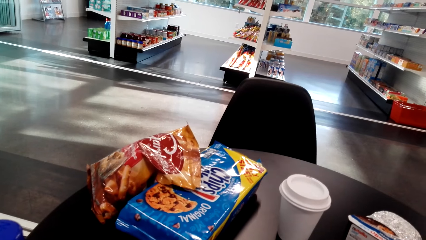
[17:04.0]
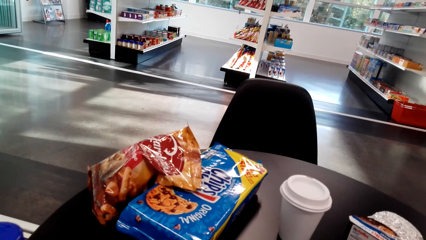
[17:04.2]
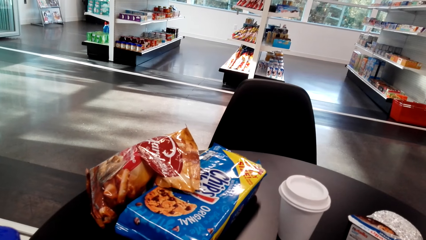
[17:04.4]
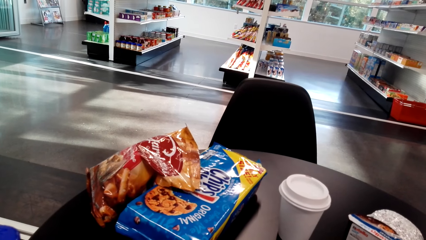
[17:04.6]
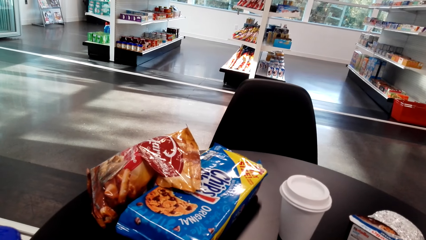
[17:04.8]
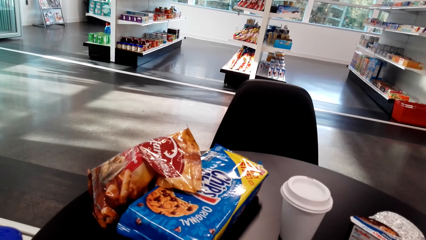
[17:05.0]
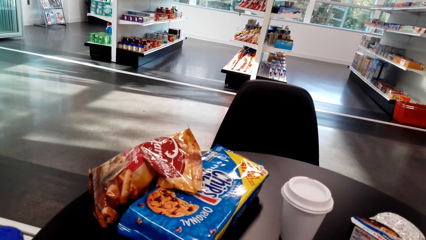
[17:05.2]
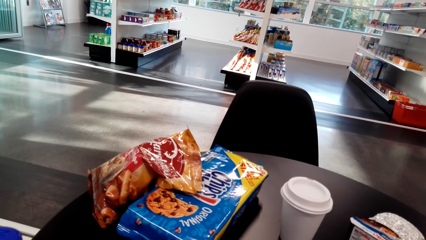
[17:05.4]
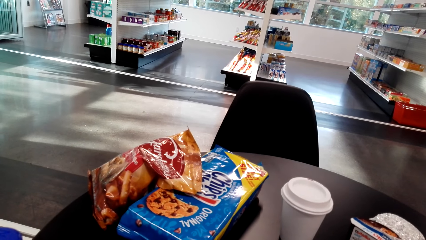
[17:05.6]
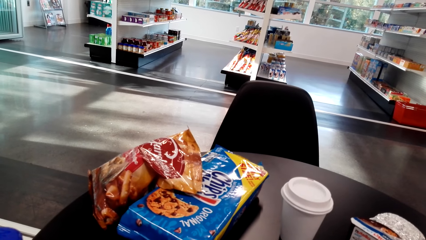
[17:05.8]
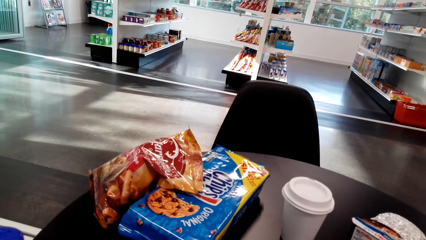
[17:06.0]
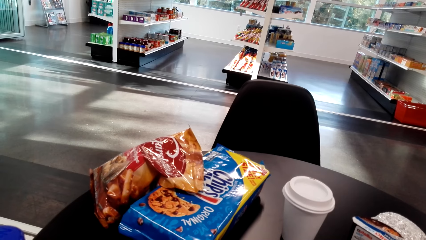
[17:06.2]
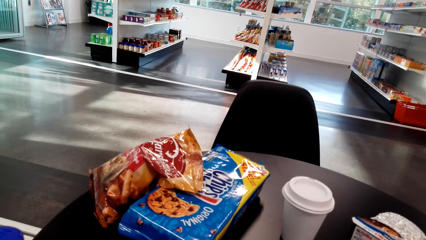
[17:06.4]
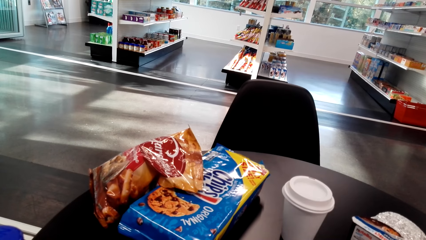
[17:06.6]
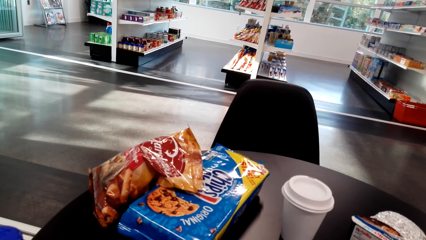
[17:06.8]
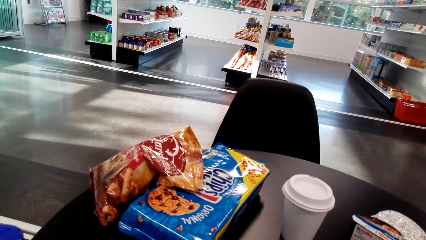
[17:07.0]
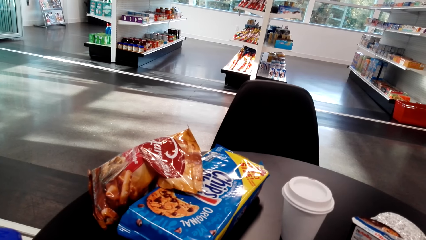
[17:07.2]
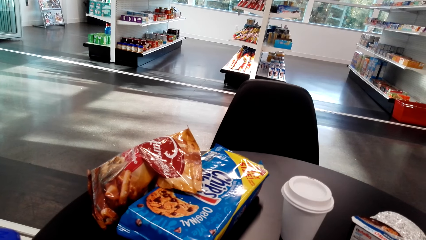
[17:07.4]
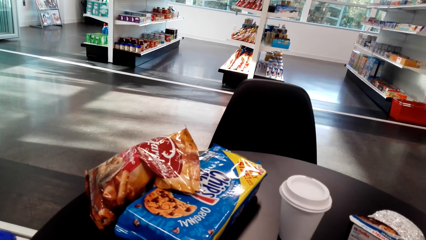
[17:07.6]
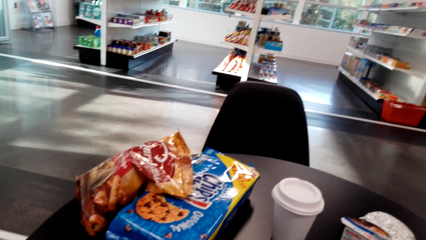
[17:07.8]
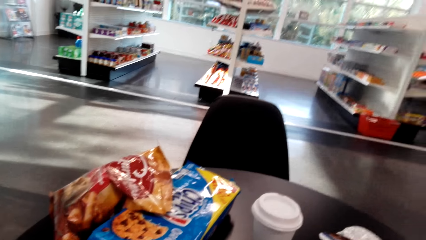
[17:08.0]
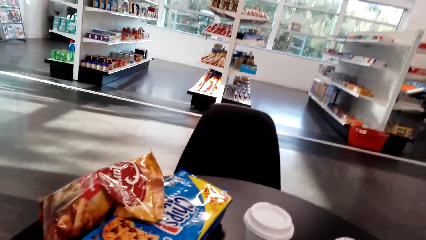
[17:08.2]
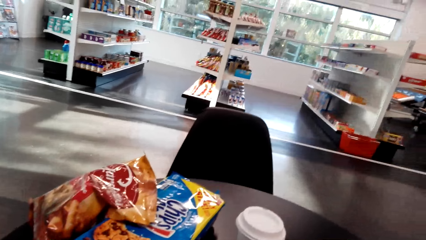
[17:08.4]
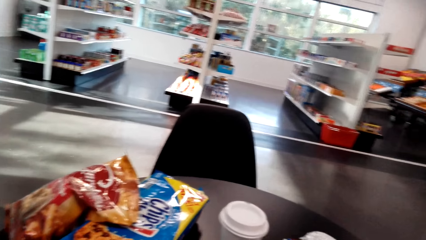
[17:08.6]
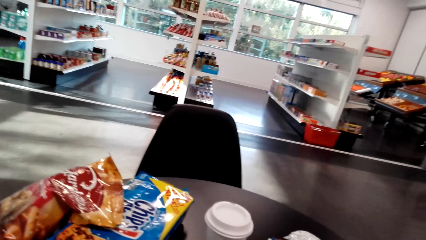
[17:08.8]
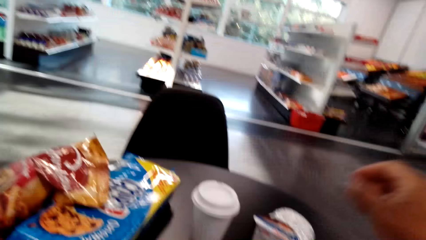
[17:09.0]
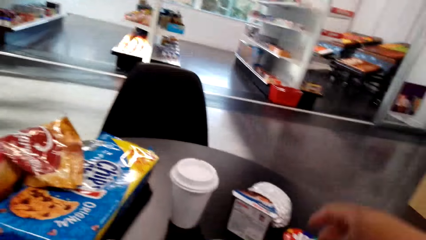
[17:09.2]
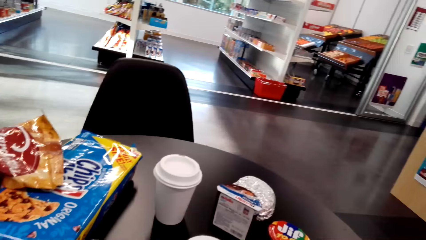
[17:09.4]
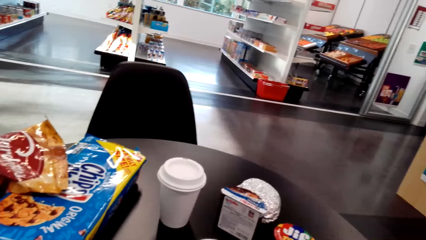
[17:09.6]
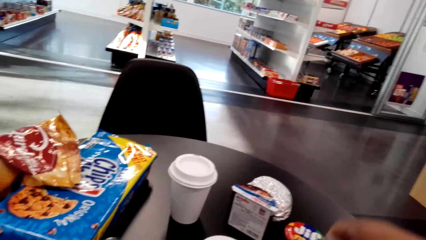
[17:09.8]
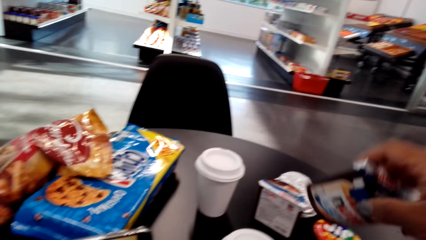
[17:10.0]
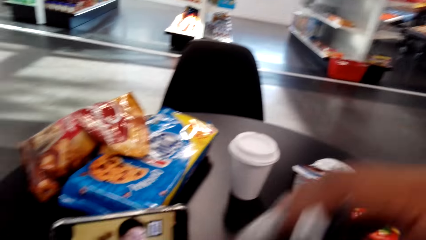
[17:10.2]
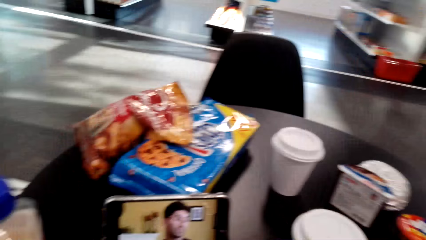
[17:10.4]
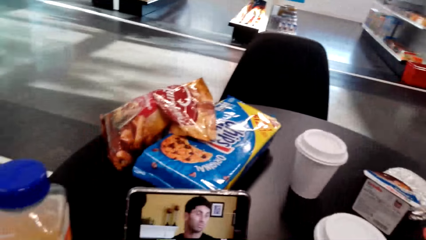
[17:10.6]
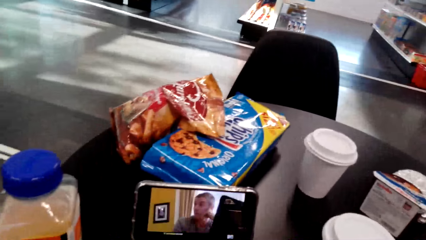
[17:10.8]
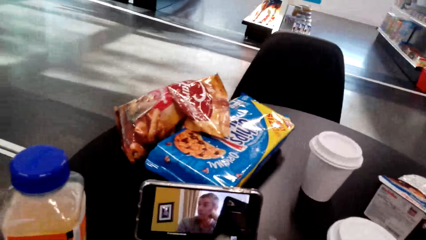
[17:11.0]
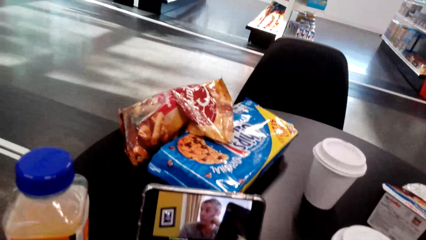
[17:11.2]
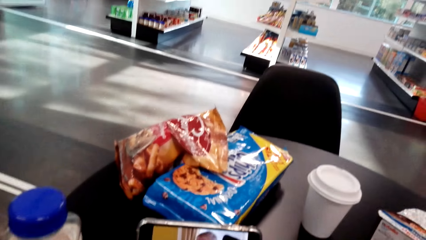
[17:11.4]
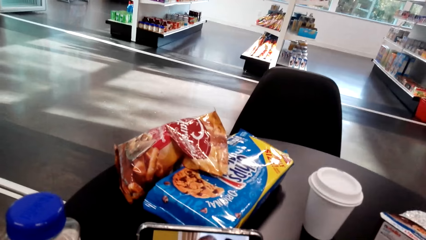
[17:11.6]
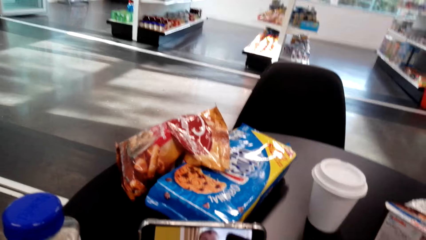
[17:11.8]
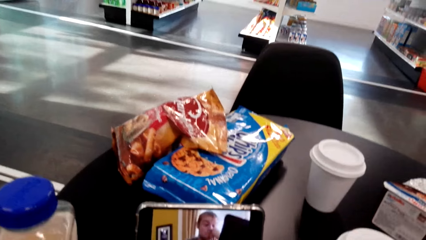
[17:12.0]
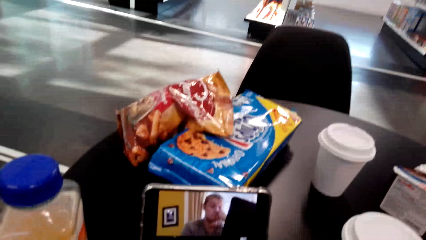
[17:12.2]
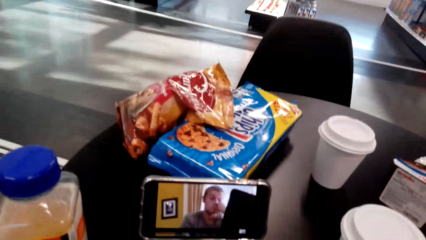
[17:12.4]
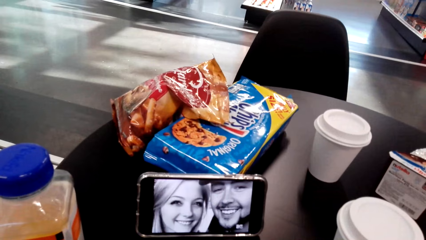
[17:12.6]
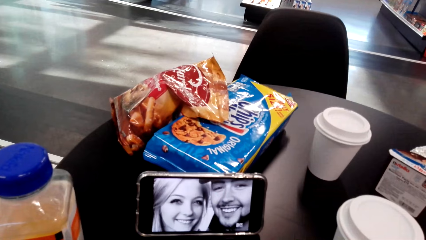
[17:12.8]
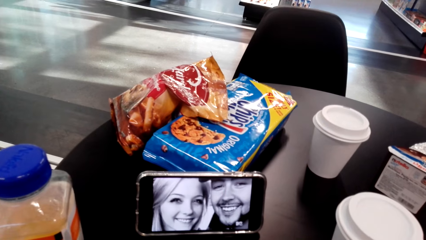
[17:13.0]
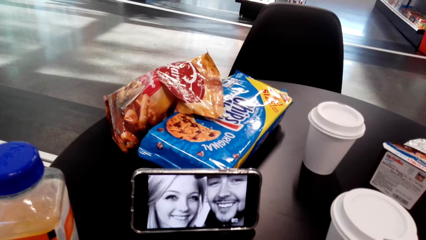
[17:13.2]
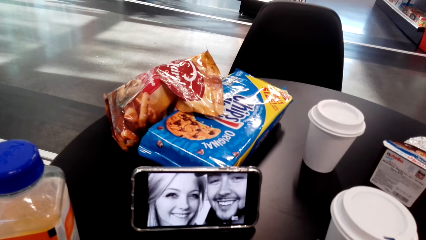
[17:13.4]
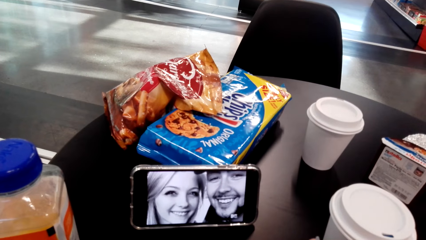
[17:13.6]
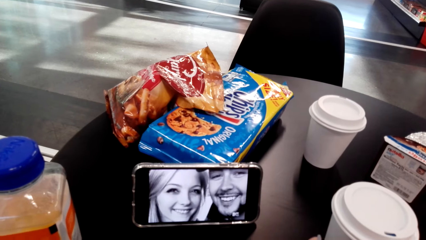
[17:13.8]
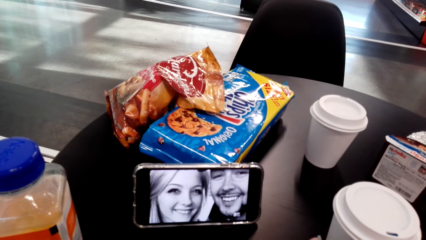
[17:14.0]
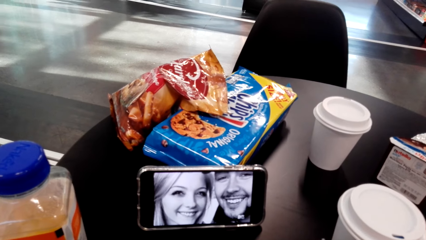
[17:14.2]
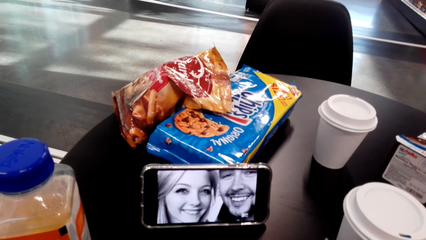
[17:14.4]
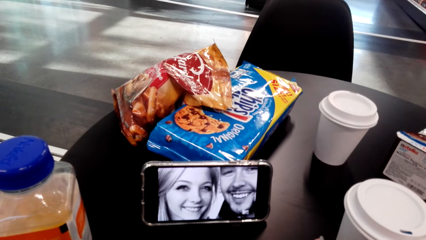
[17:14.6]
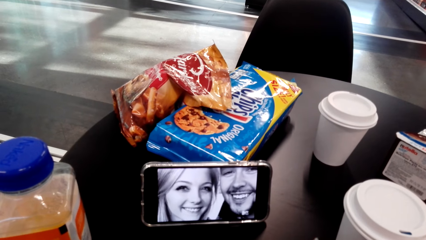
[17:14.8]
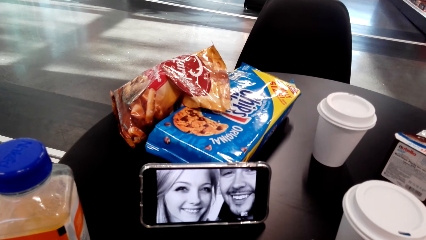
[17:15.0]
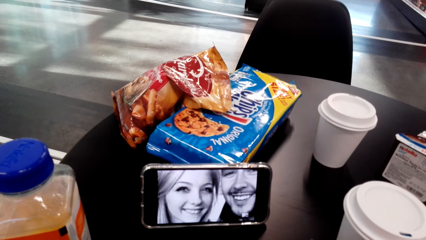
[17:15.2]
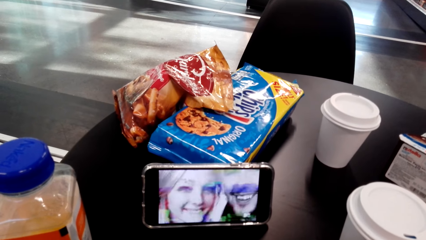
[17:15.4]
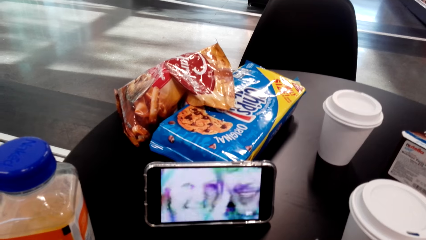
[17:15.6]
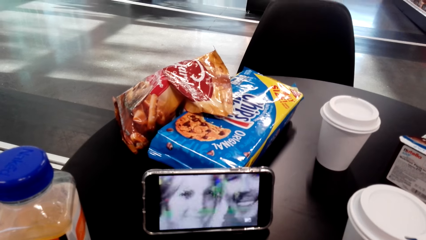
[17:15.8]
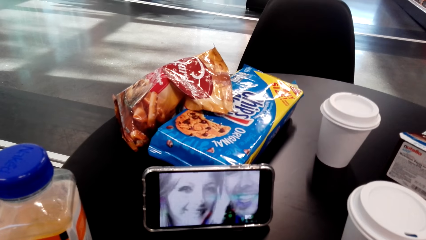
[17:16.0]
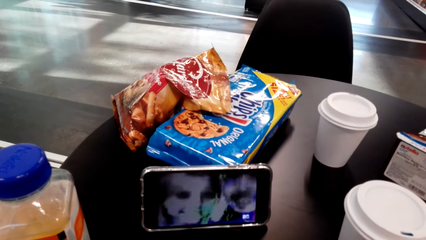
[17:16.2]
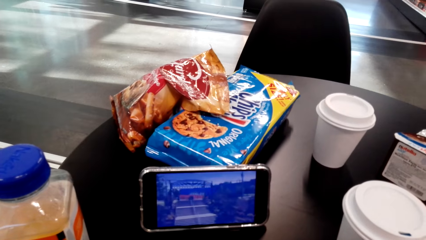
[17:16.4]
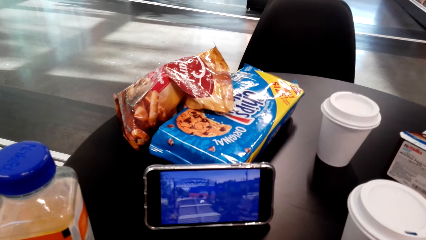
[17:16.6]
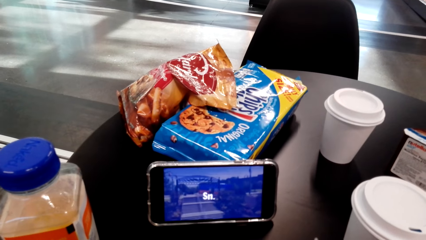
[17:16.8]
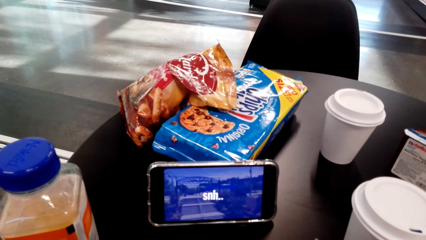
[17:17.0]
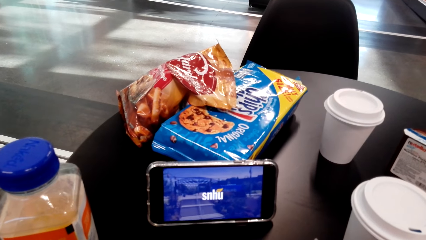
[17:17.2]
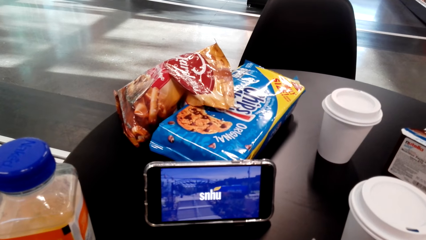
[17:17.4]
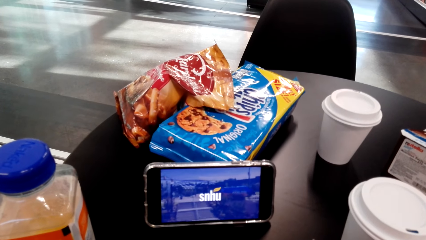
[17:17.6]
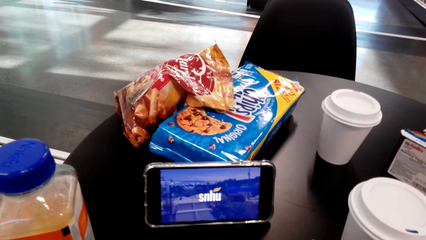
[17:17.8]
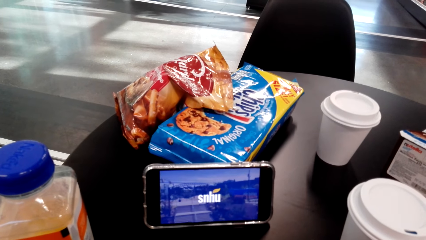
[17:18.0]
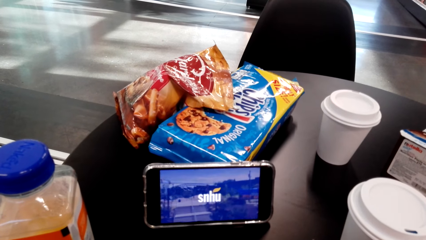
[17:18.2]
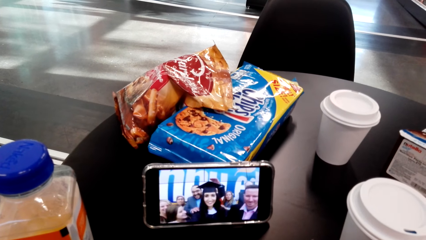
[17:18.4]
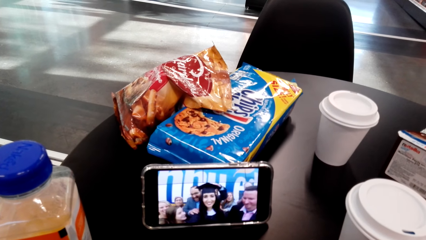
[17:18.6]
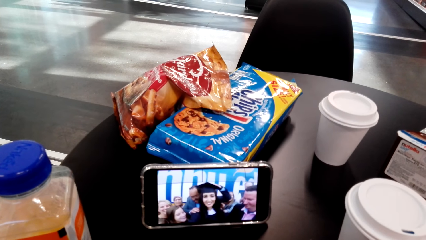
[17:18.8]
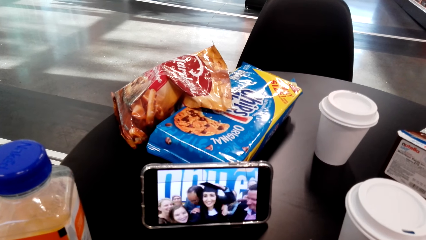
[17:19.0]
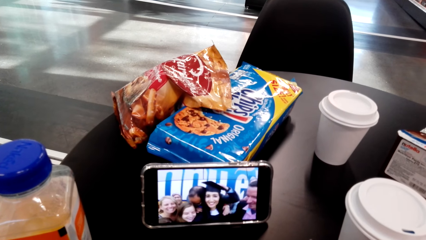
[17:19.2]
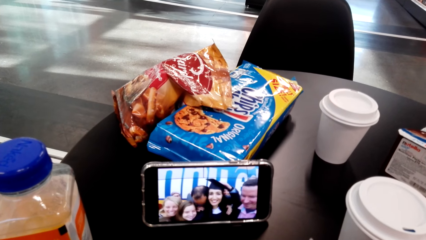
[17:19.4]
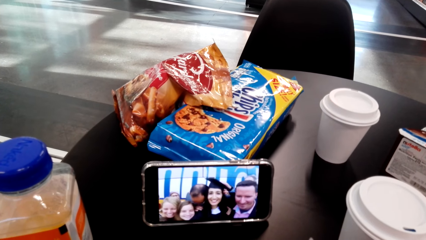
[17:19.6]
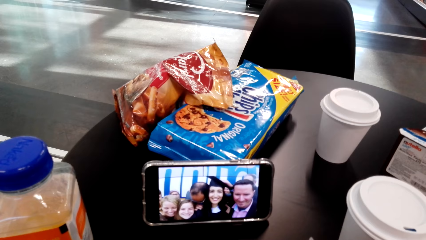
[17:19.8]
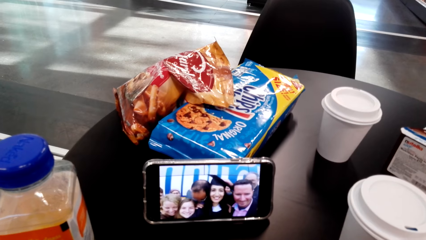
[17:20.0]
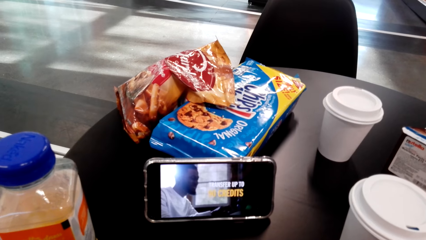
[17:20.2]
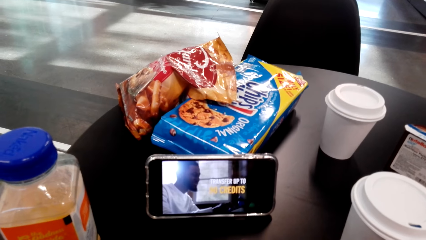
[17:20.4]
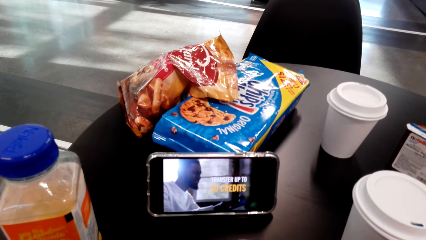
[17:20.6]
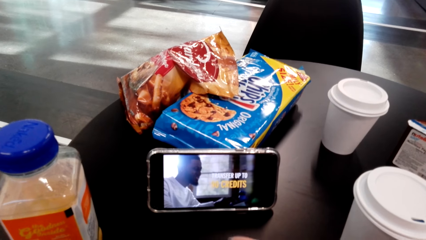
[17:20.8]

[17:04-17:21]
The camera wearer looks around. She moves the Nutella from the side of the table. She picks up something. She watches a video from her phone.
